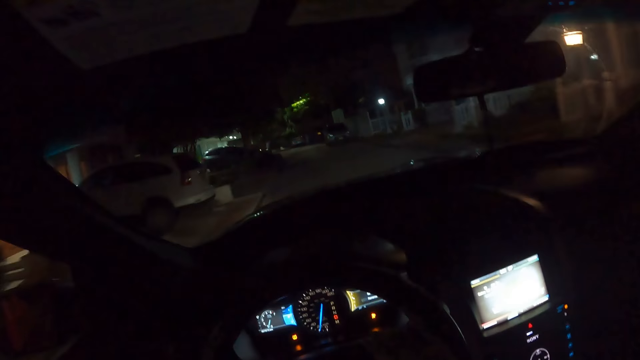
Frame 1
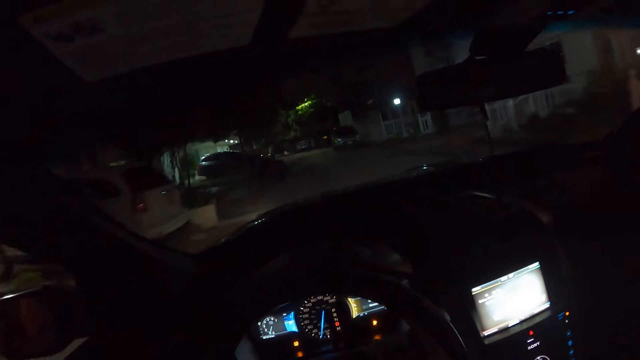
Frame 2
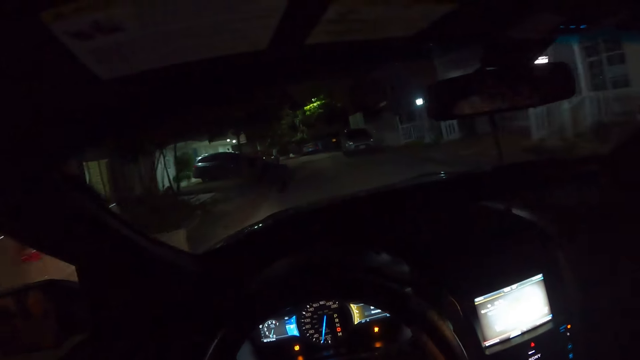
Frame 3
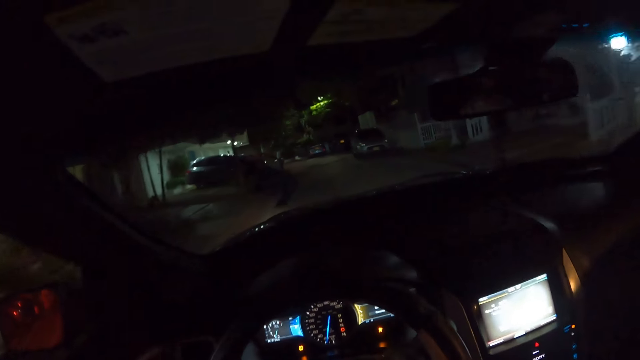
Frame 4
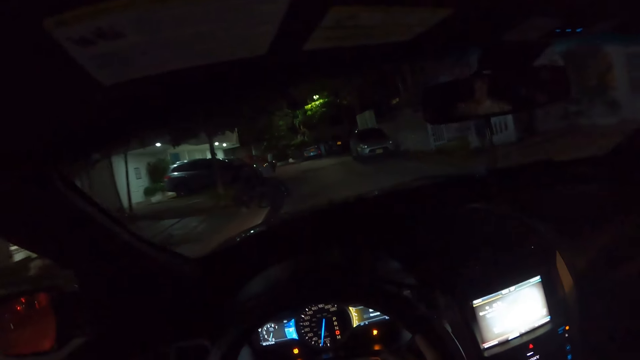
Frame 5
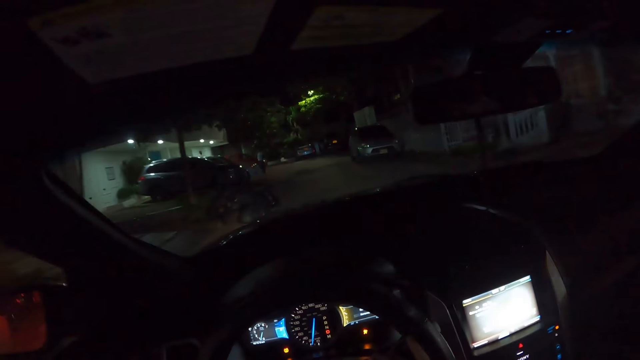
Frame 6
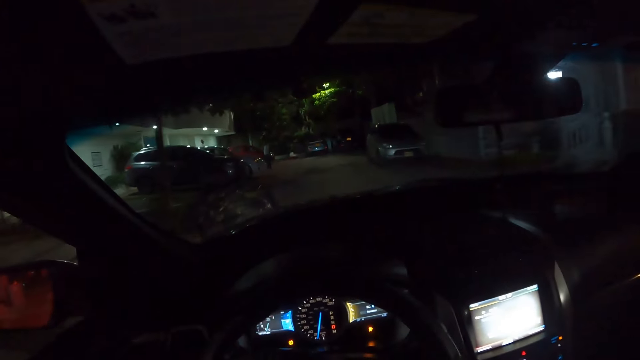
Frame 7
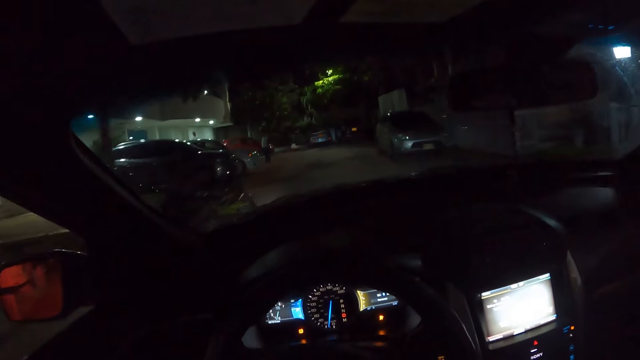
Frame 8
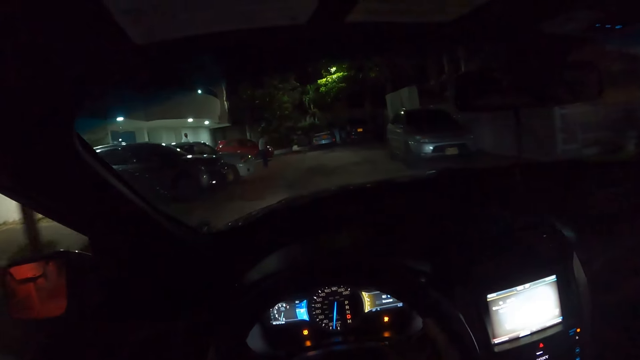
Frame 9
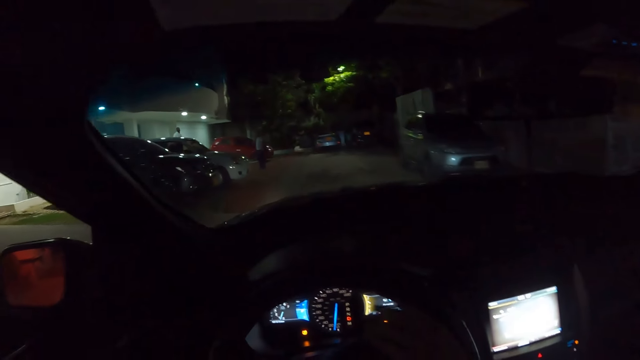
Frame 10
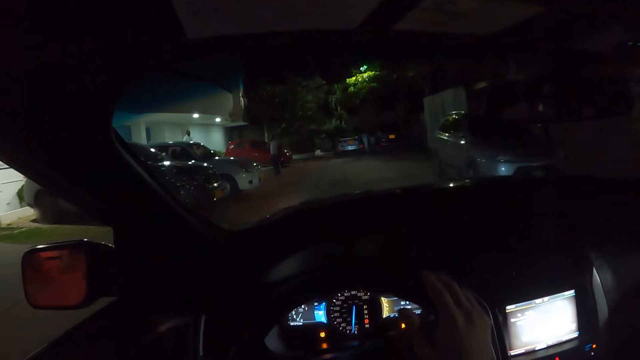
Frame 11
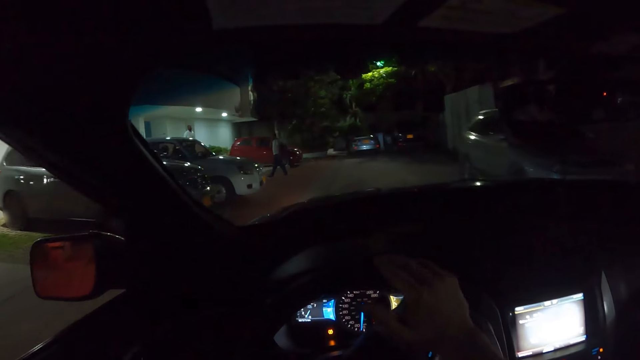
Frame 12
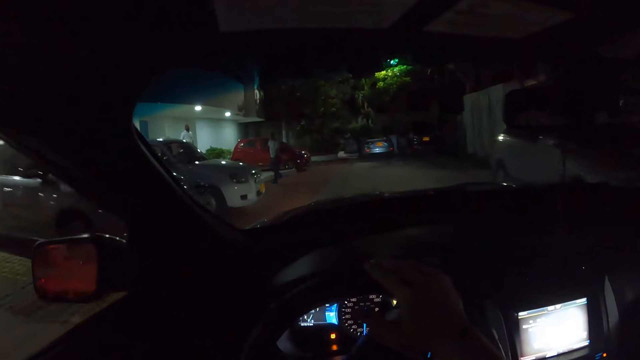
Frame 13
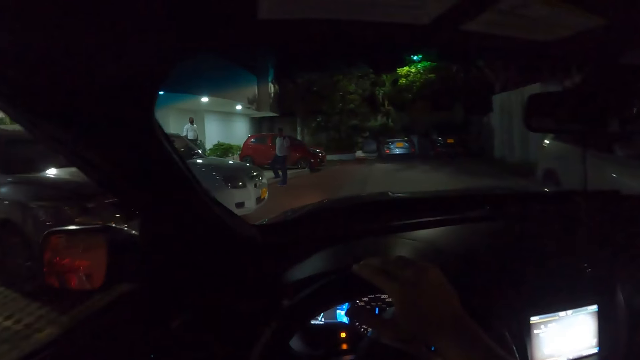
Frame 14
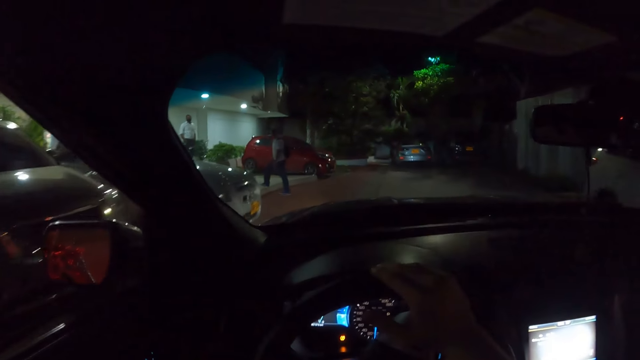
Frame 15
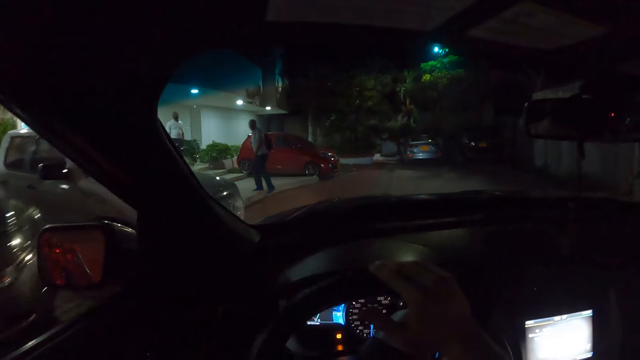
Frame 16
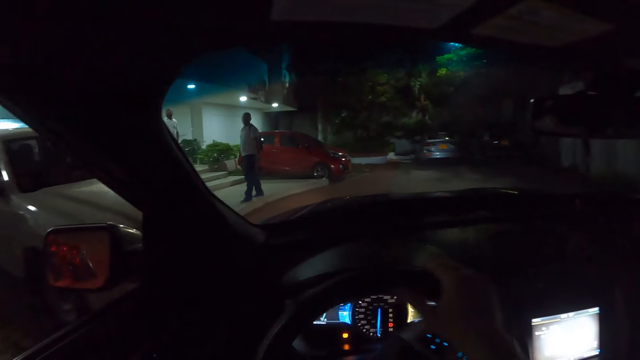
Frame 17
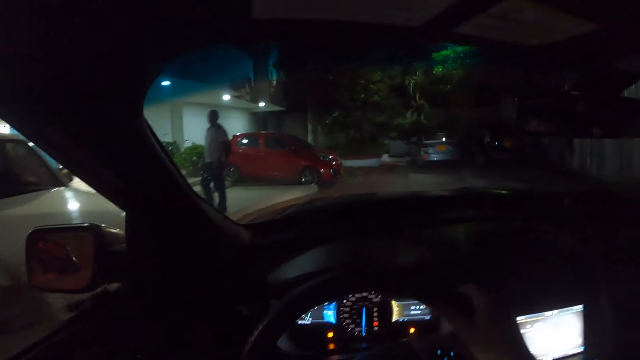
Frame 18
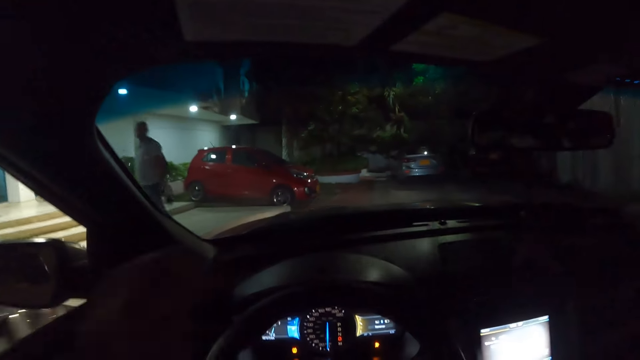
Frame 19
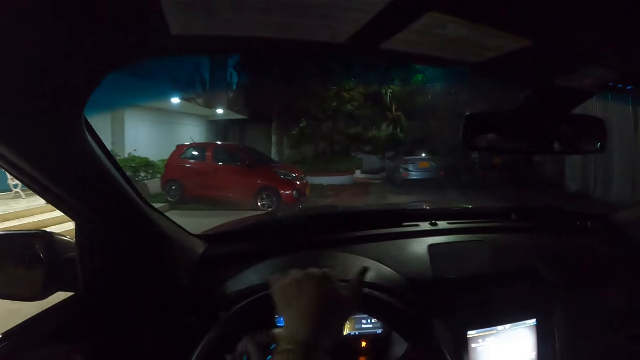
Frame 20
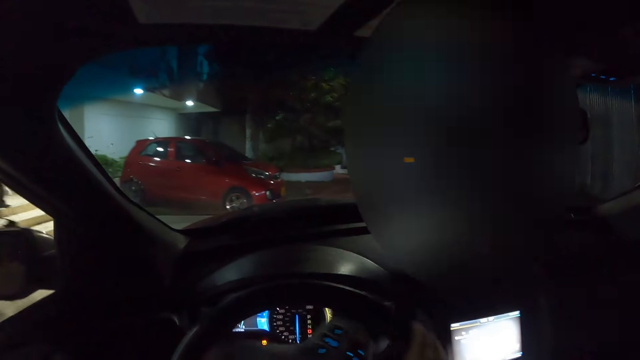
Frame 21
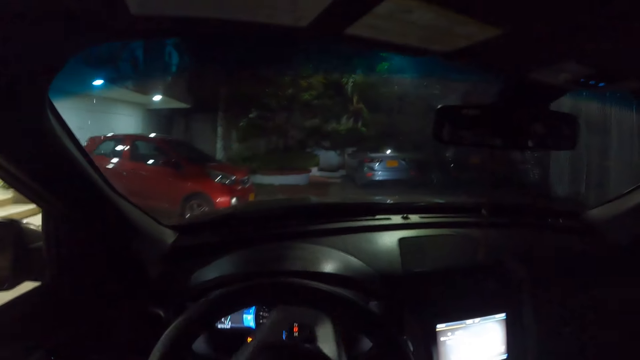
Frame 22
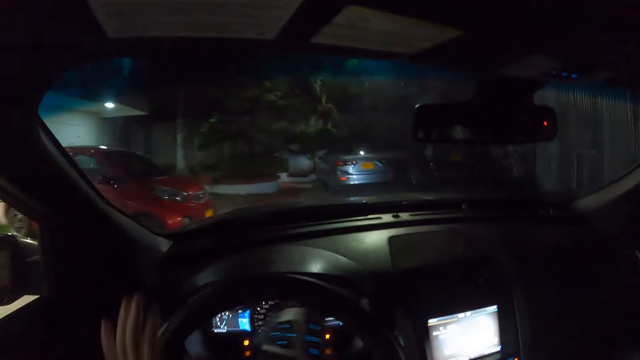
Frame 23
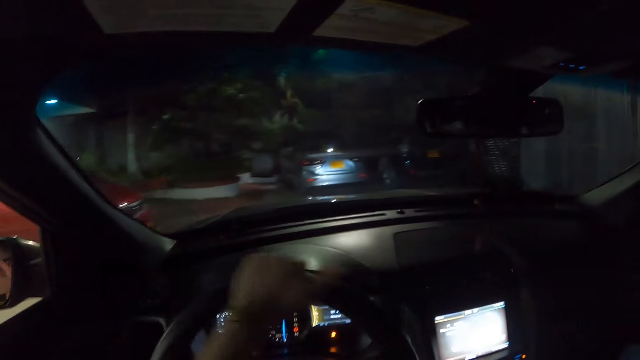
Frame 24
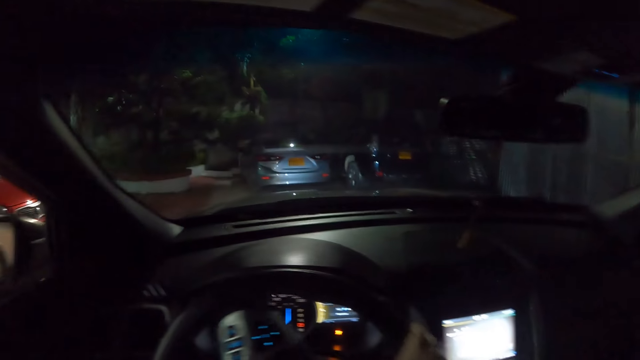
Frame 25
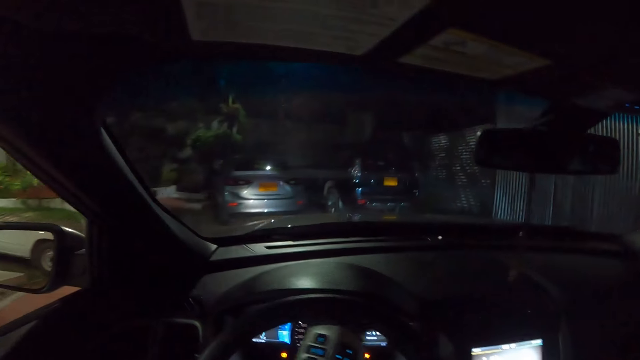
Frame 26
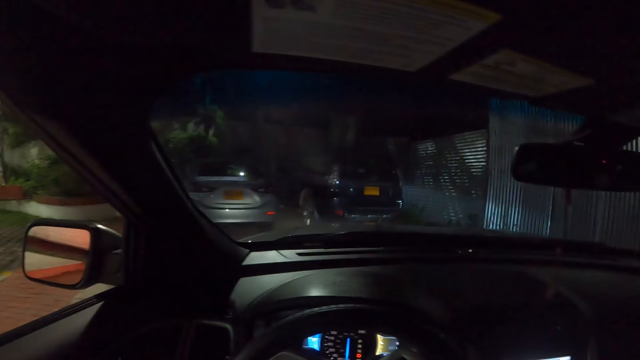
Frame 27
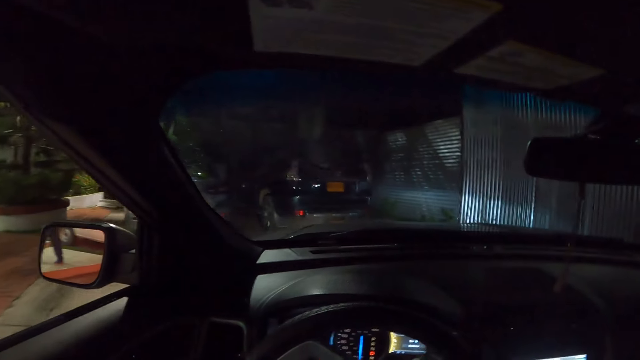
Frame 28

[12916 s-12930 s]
The camera wearer turns the steering wheel with both hands. He turns the steering wheel with his left hand.

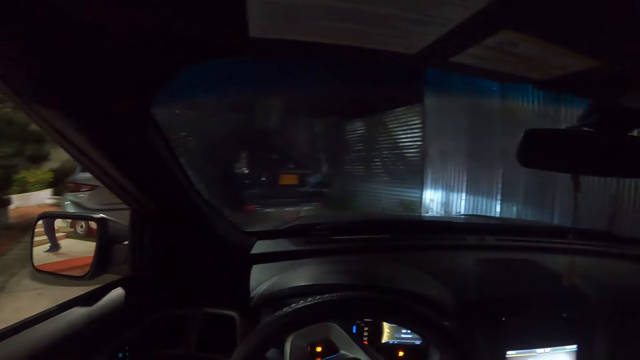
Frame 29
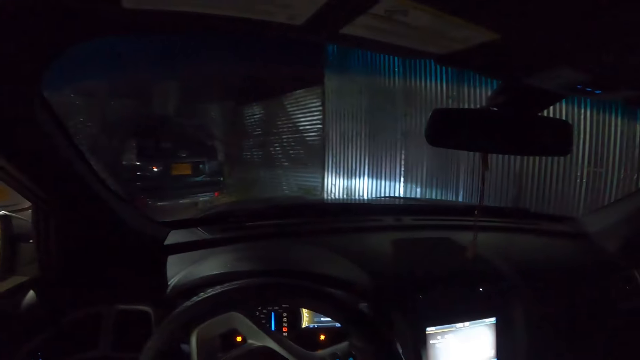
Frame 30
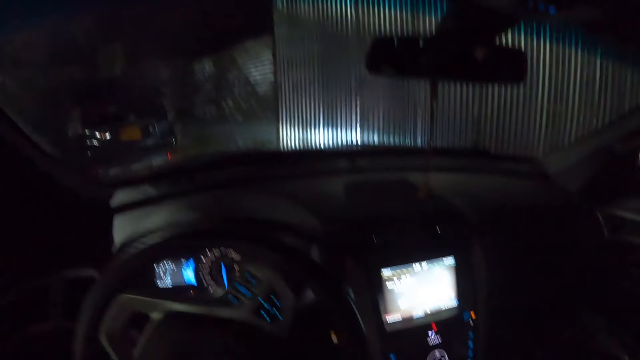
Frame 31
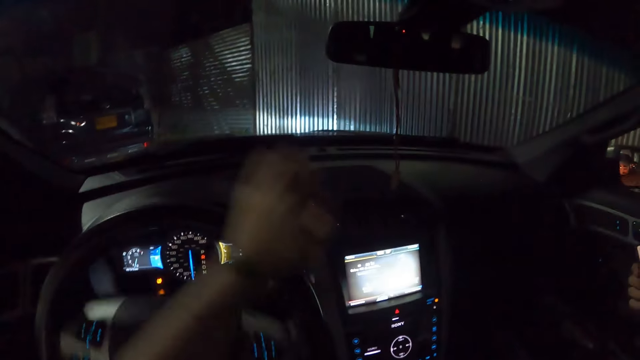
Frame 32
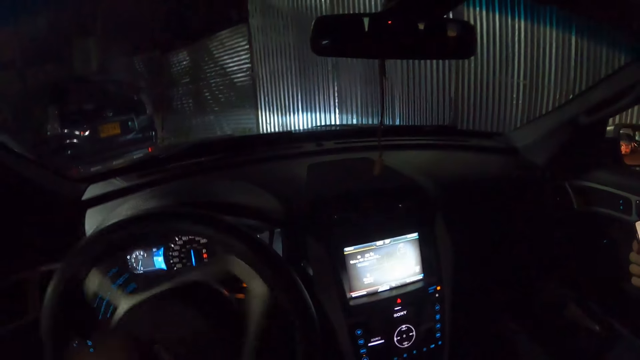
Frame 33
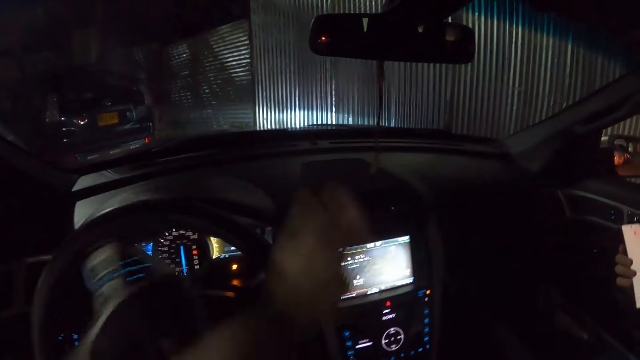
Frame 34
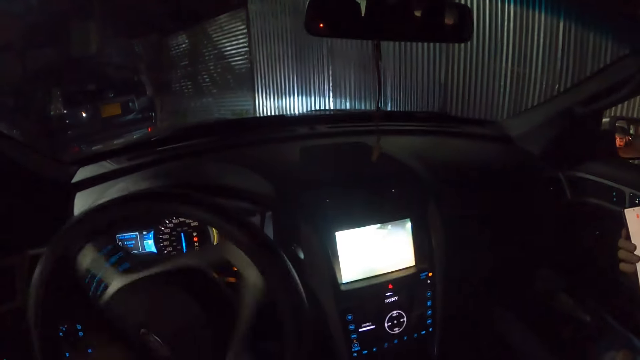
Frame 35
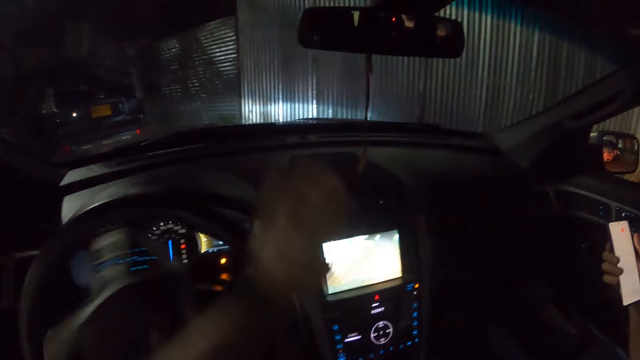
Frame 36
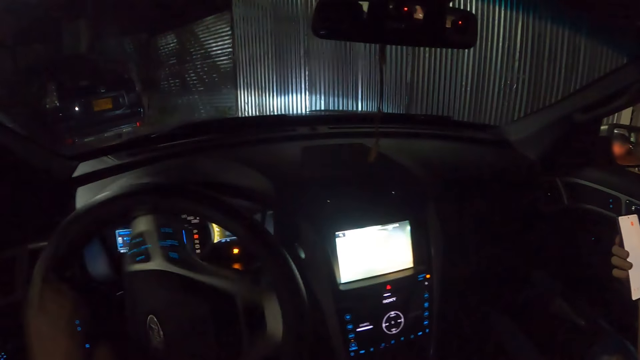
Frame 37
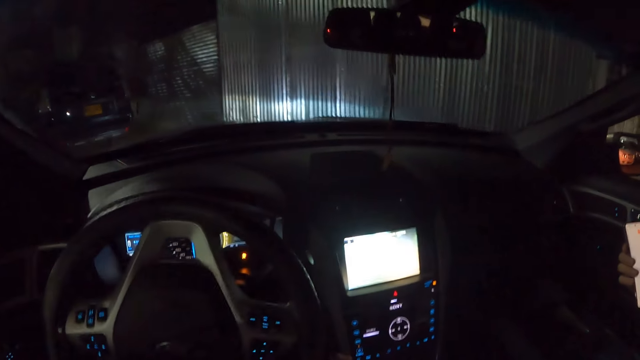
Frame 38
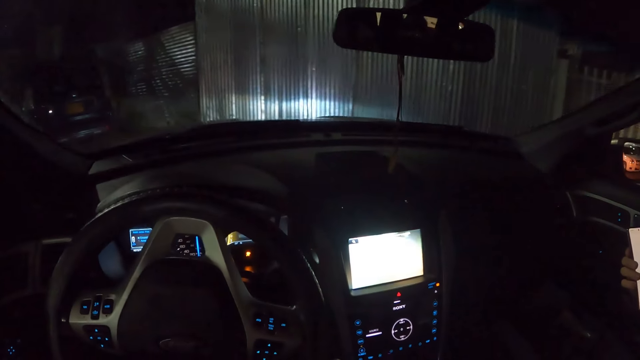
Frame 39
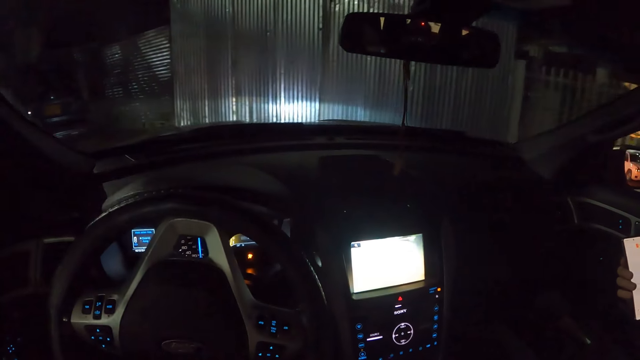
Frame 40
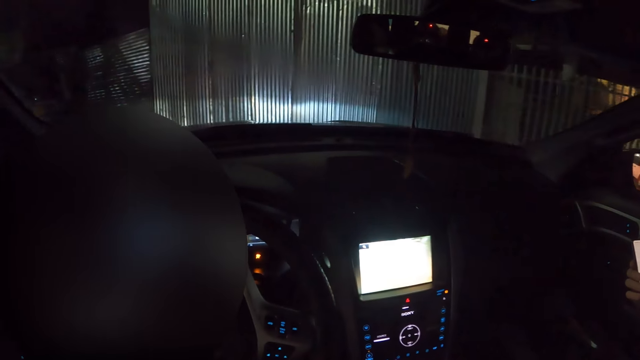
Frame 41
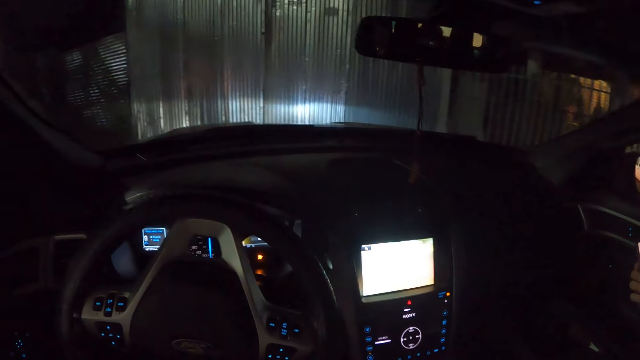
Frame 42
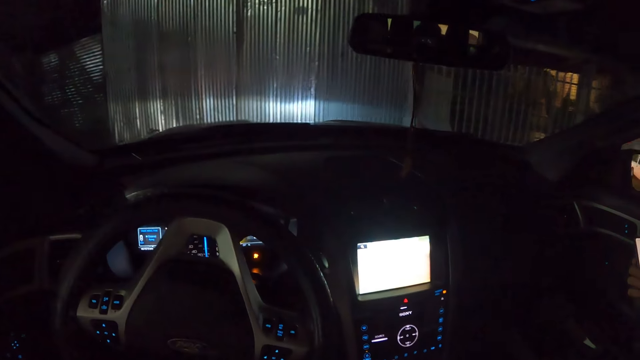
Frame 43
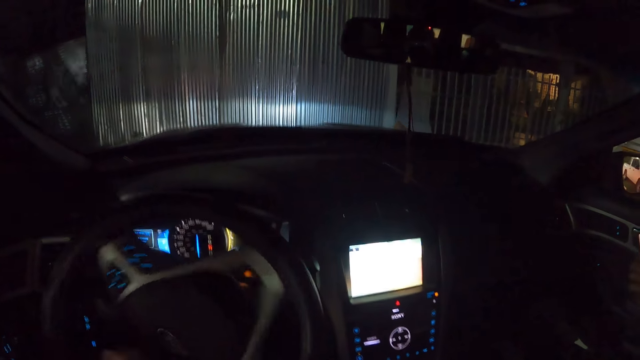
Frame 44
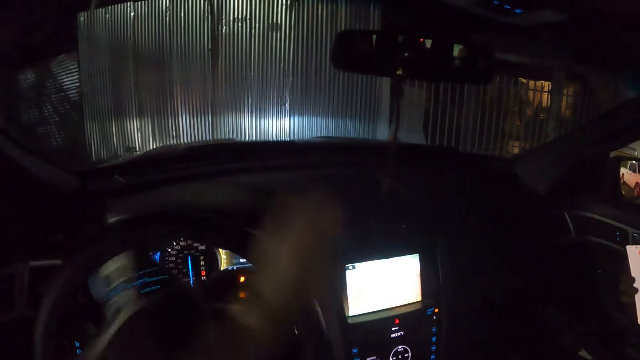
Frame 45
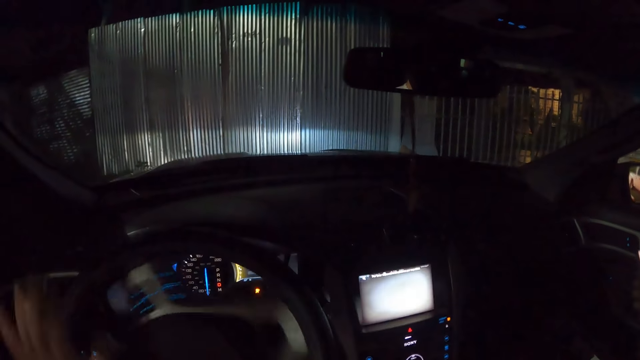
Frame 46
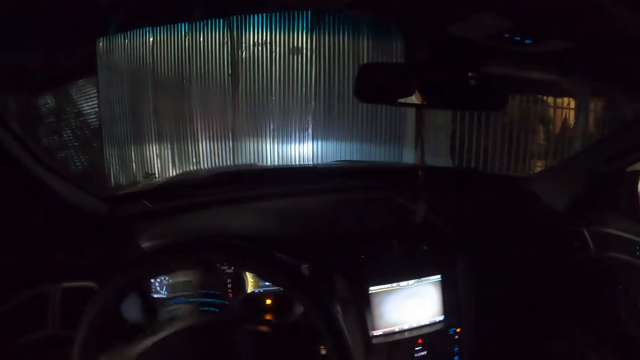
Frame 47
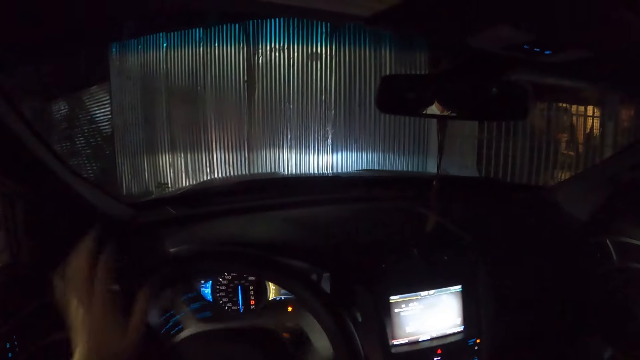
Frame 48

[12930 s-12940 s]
A lady operates the phone.
